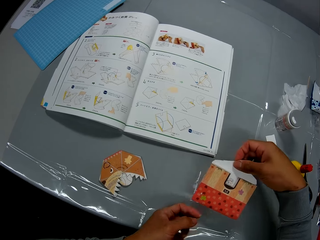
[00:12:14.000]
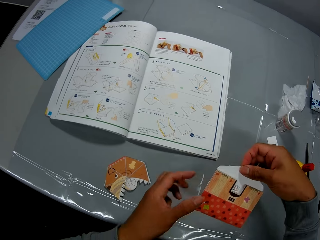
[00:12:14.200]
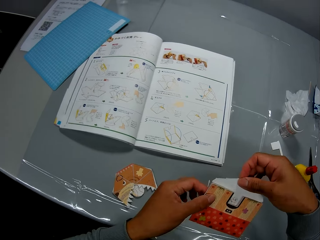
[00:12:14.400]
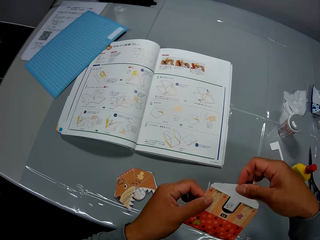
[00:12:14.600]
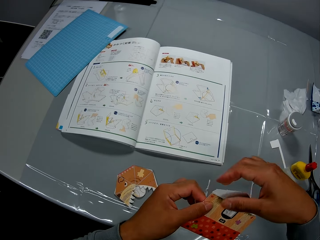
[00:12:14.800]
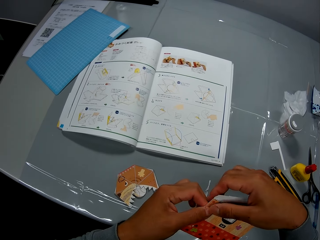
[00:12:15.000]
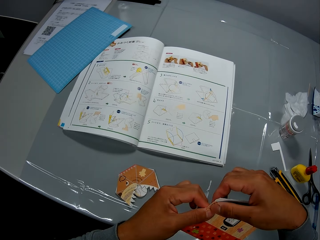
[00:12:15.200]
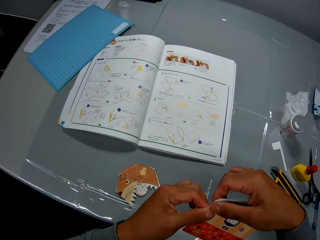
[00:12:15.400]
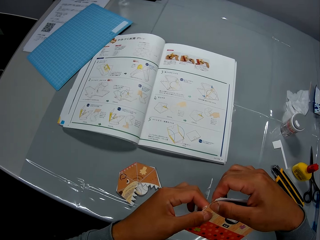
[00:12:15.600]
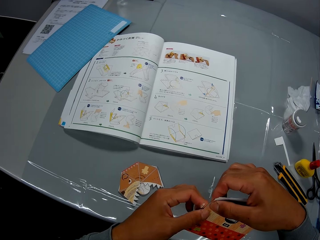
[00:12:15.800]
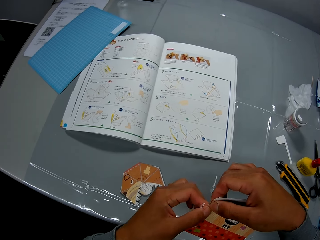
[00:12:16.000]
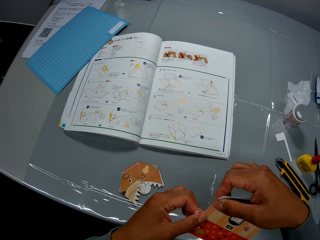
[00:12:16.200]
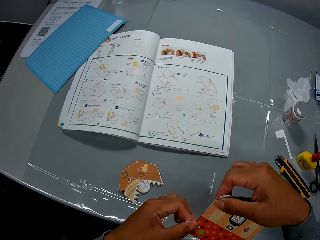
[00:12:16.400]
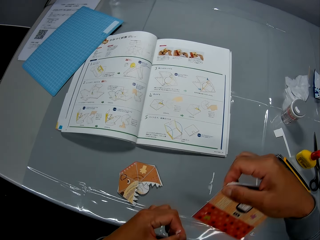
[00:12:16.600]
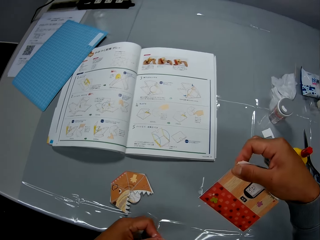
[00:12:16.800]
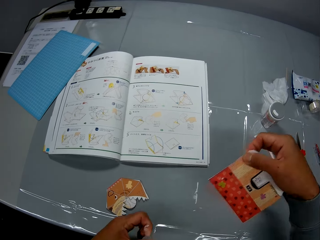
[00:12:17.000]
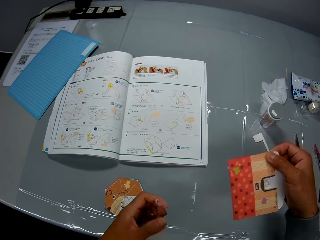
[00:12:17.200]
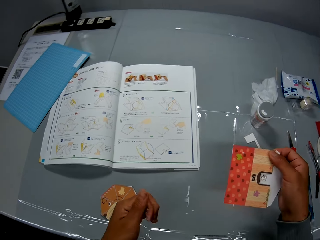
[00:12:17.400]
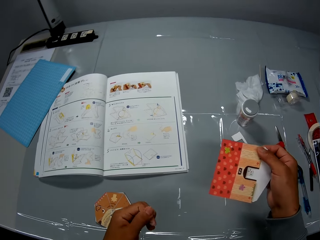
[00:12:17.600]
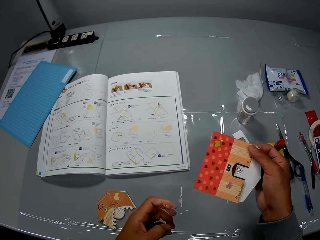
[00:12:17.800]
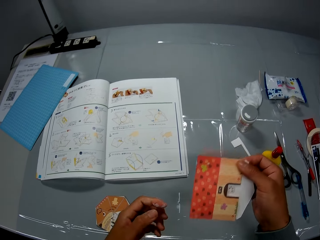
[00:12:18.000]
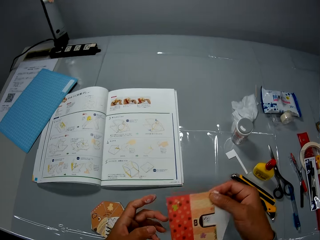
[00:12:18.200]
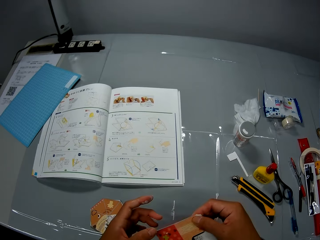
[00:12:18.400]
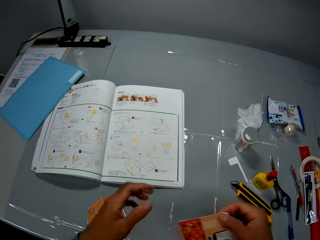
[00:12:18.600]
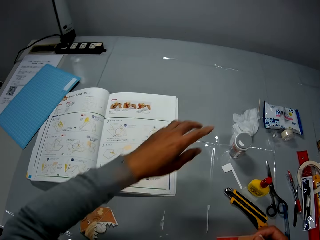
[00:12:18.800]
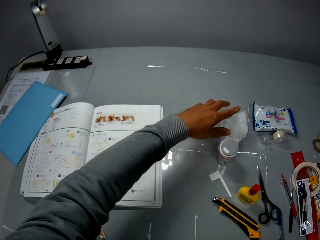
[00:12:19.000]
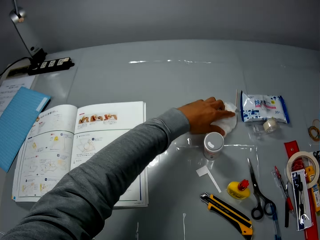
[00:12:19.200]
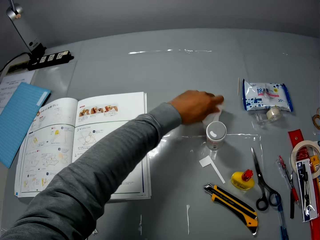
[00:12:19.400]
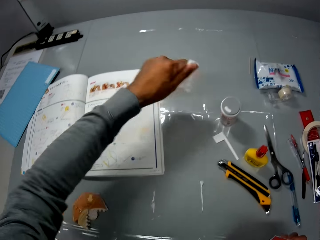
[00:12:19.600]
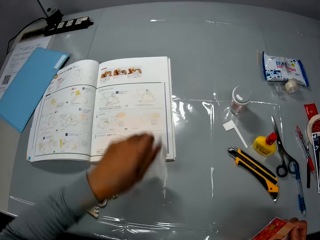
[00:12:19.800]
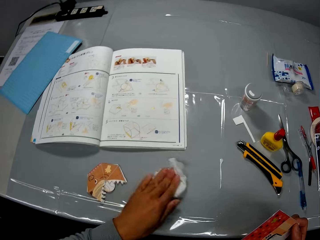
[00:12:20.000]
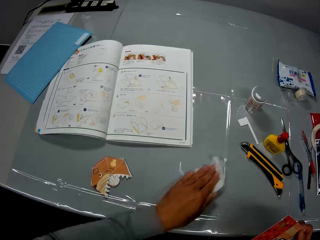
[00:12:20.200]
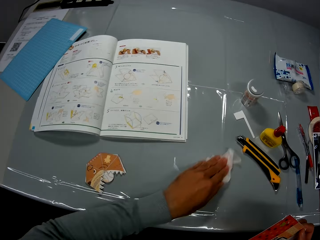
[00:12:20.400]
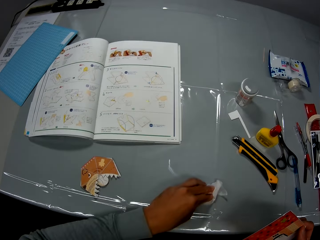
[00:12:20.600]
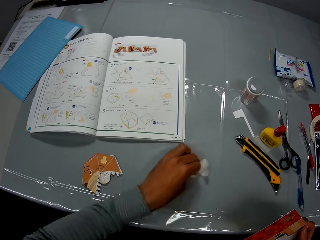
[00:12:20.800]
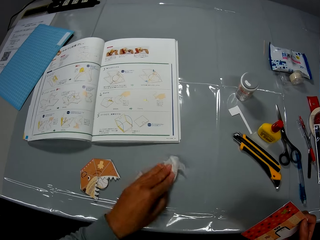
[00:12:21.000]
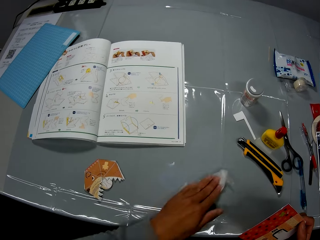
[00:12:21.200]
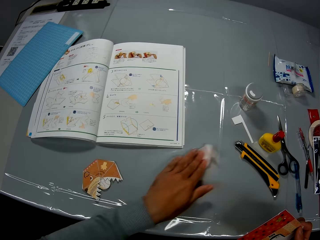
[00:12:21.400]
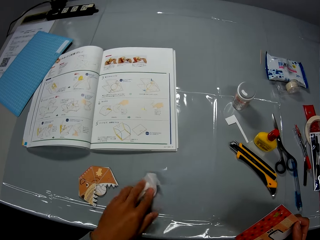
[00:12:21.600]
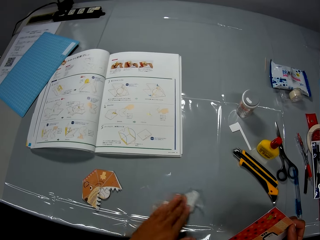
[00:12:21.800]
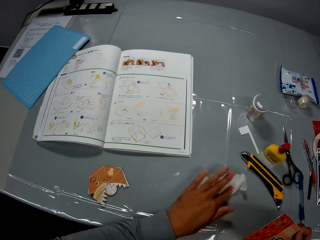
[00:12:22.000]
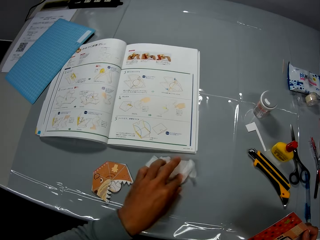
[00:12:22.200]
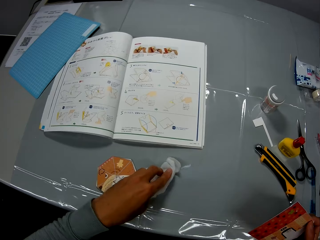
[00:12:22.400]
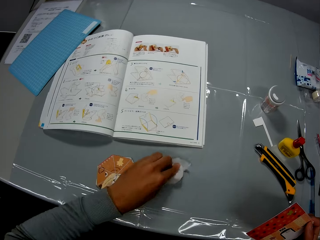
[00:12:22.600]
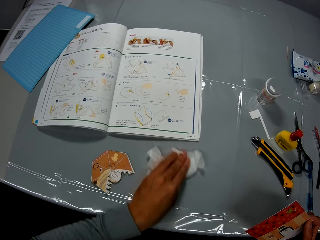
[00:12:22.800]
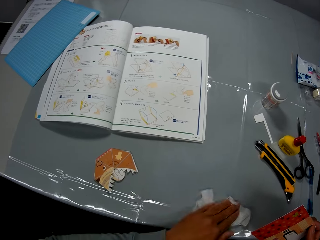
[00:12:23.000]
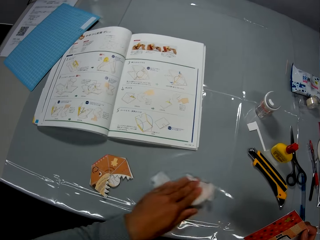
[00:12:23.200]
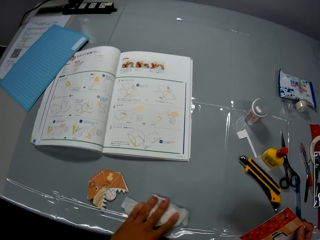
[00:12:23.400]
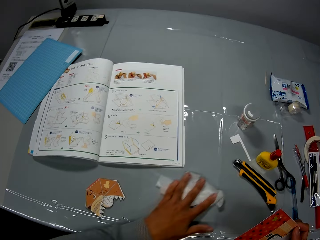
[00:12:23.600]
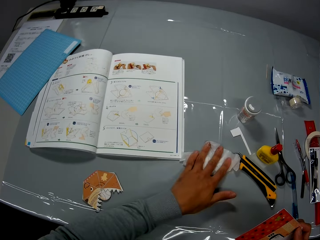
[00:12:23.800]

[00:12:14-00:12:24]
The camera wearer presses the second paper craft. They craft a piece of paper. They press out glue from the second paper craft. They look at a craft paper. They pick the wipe piece from the table. They wipe glue on the table with the wipe piece.

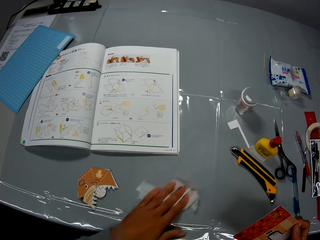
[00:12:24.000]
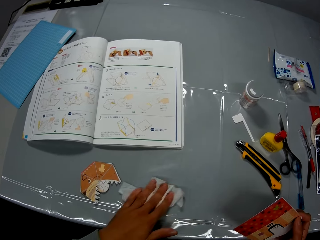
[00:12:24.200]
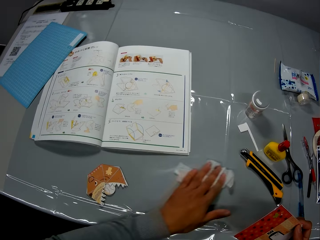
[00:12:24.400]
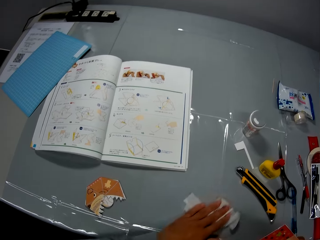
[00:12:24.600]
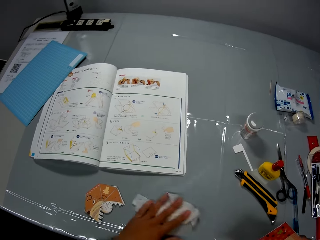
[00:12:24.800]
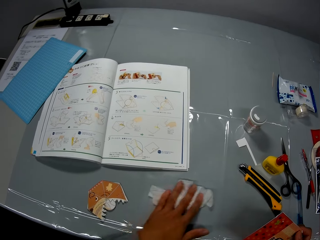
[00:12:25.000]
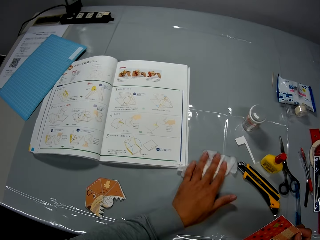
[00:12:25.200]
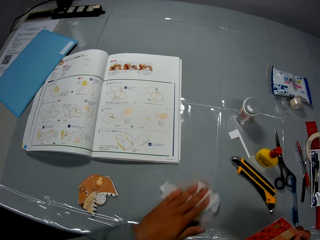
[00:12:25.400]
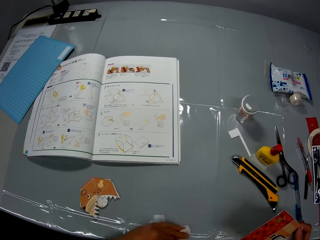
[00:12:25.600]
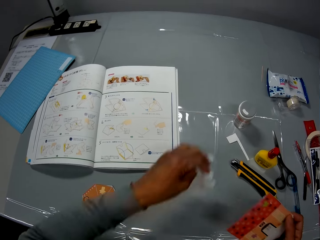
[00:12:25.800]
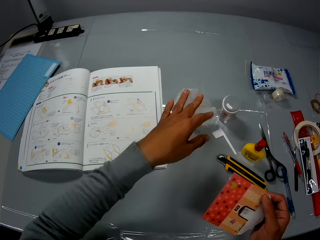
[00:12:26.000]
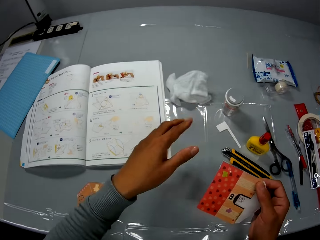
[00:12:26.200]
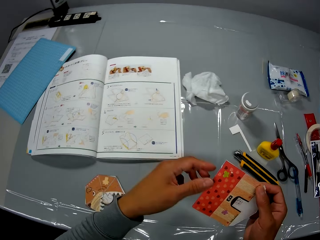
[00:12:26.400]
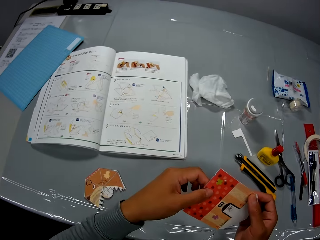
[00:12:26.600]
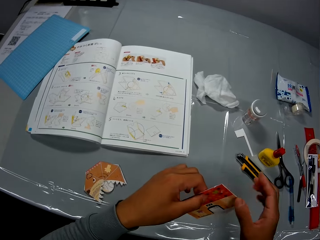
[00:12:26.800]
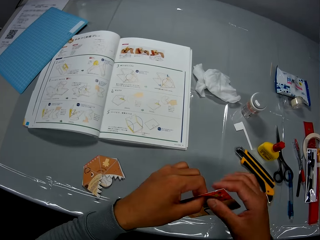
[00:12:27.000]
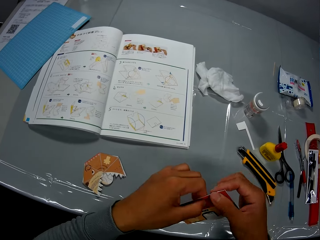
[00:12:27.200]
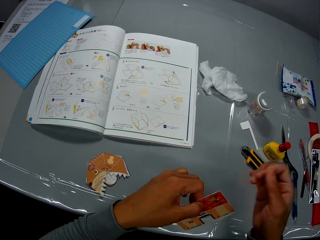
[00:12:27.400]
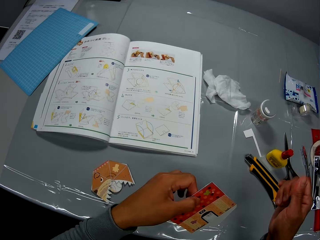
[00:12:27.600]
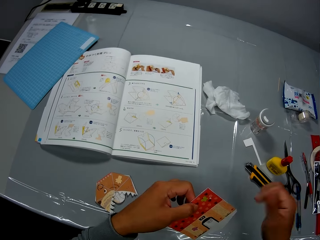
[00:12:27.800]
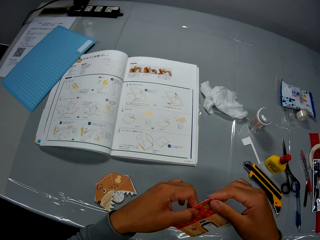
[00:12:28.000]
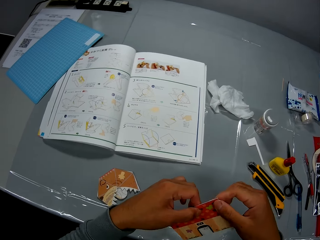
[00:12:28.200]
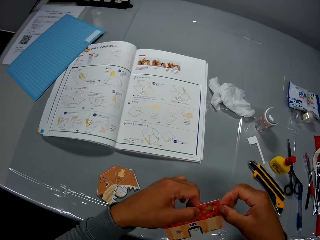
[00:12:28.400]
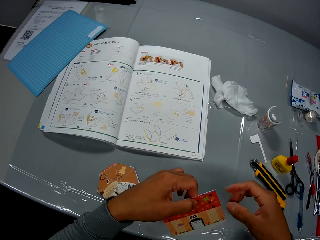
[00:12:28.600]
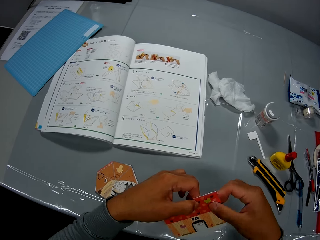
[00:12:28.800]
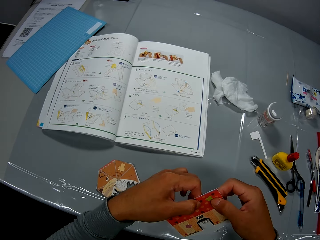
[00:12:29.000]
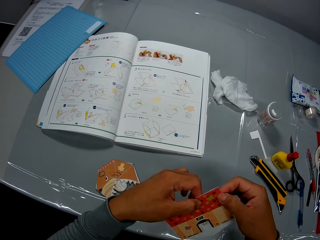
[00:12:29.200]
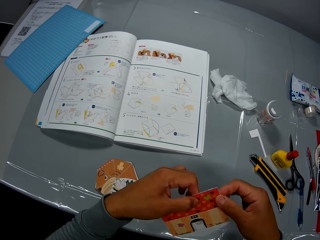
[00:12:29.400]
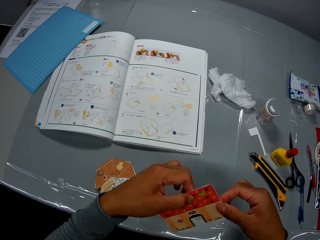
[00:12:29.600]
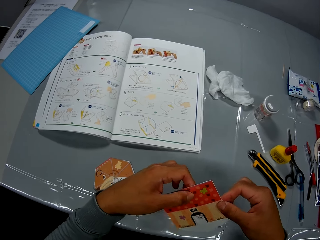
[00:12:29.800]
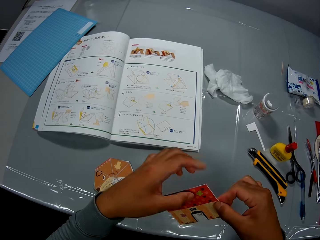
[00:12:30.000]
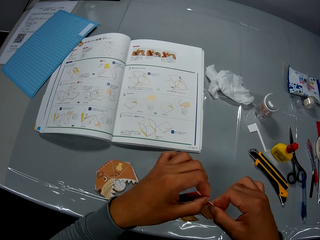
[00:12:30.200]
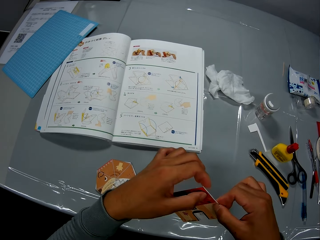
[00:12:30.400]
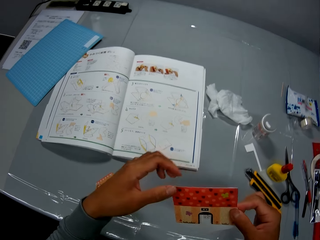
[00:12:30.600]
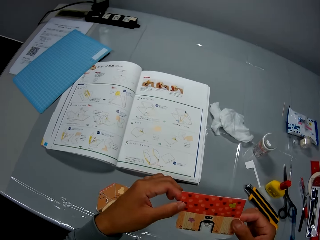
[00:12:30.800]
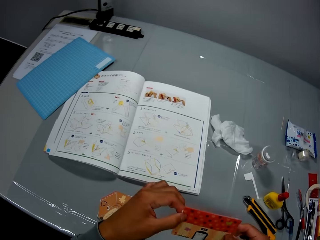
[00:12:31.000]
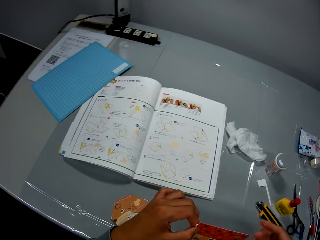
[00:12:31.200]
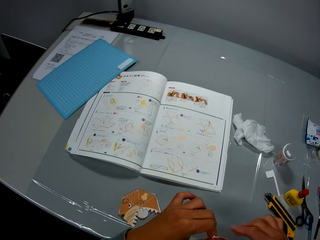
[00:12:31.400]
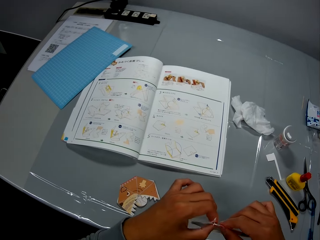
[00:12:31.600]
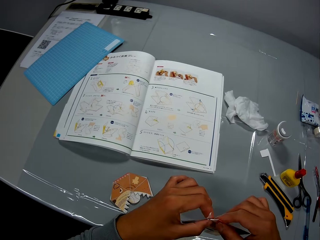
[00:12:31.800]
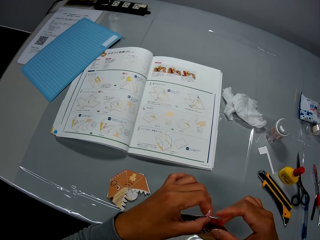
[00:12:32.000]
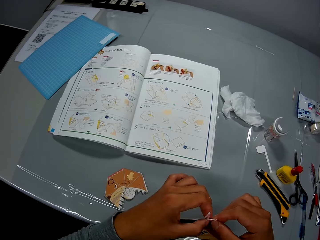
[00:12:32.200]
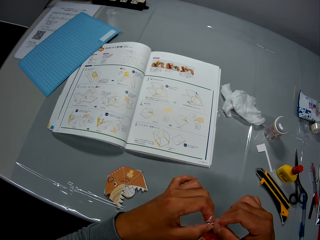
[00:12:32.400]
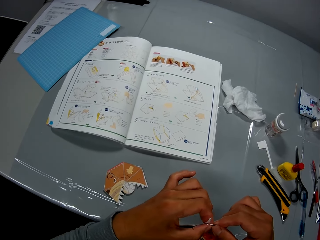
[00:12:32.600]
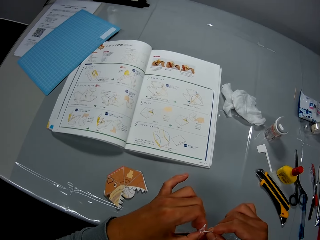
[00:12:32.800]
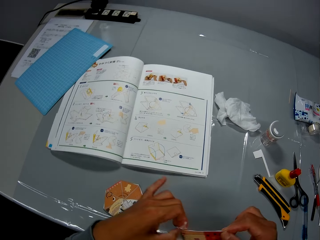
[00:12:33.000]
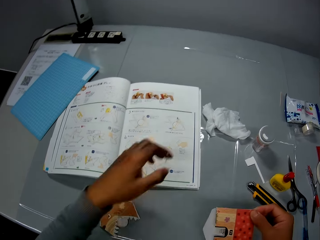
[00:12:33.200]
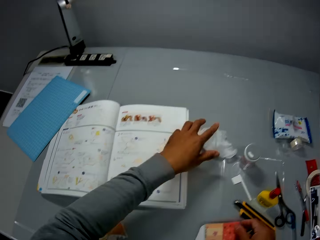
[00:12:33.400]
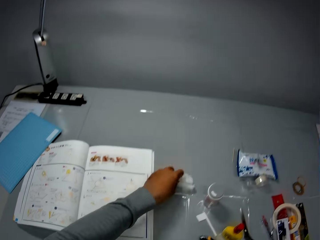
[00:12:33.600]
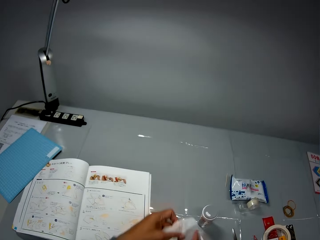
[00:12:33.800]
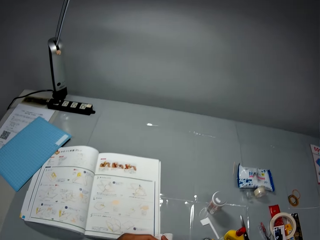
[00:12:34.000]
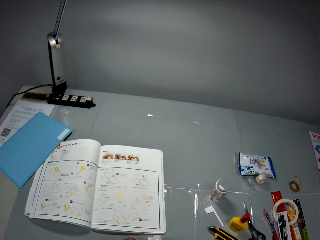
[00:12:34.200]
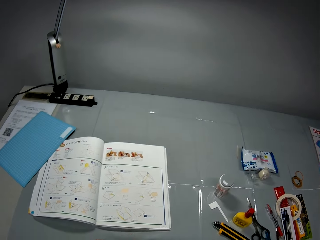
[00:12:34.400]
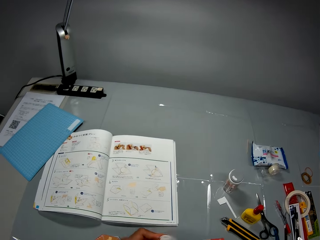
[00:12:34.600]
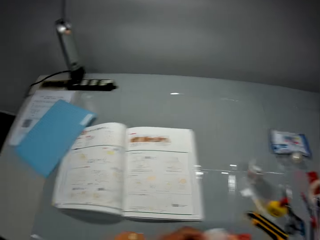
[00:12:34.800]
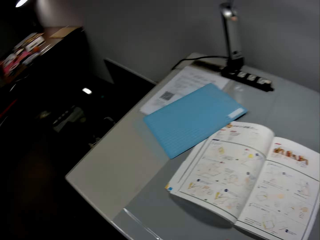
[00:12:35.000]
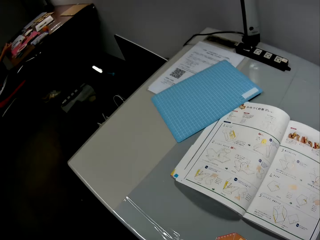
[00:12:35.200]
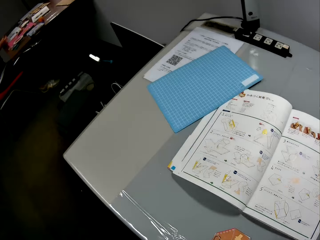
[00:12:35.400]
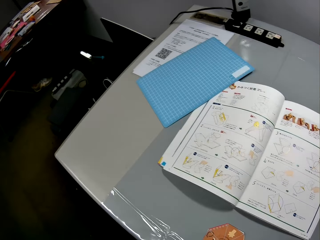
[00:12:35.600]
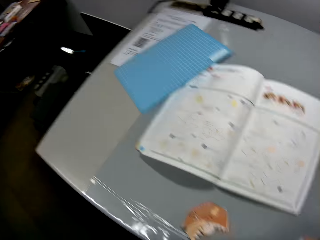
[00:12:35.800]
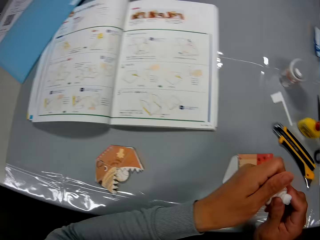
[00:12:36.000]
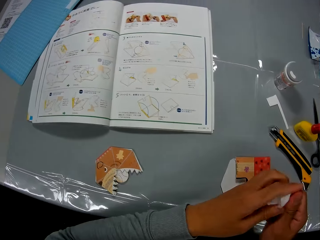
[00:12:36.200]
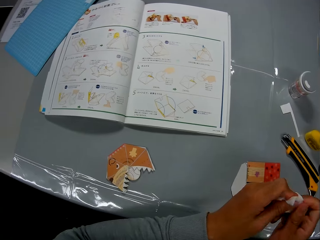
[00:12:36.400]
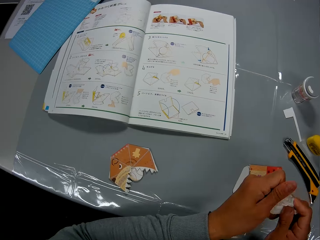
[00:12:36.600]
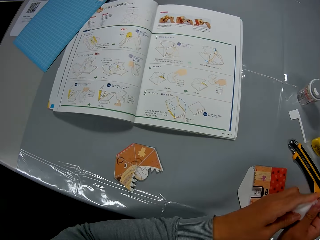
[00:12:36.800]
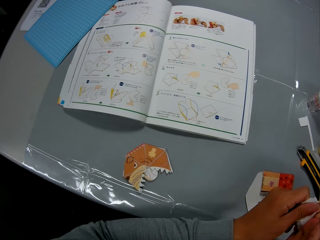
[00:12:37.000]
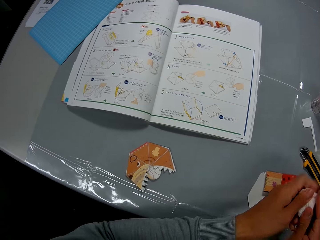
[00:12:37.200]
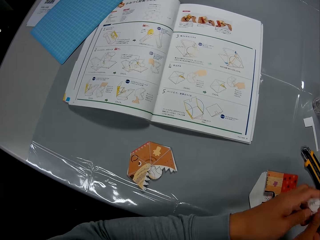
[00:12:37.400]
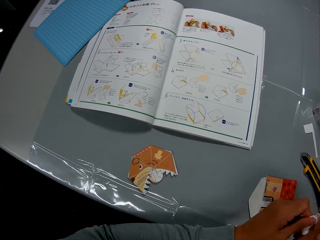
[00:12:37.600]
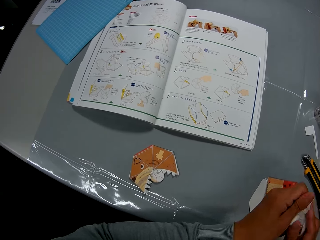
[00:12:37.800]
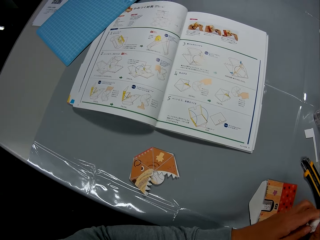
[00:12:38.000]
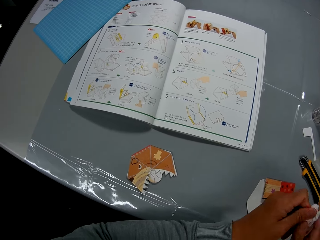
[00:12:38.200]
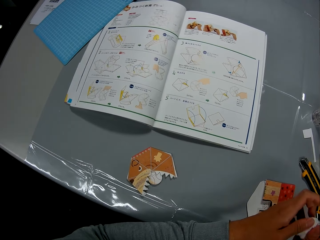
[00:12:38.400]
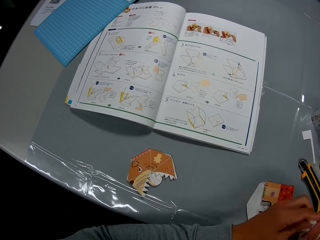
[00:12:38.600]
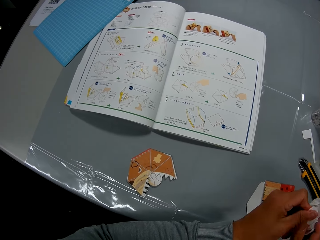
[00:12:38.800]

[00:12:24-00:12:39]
The camera wearer drops the wipe piece on the table. He presses out glue from the second paper craft. He crafts a piece of paper. He picks the wipe piece from the table. He wipes his hands with the wipe piece. He turns around. A man moves his hand on a book. The camera wearer turns around. He wipes his hands with a piece of paper.
